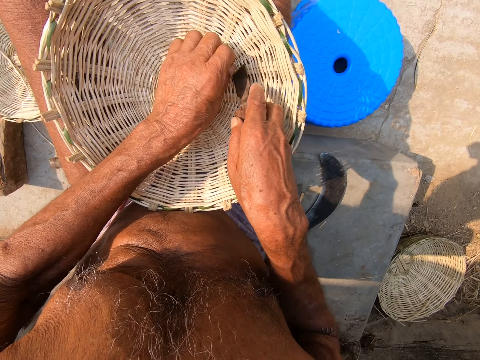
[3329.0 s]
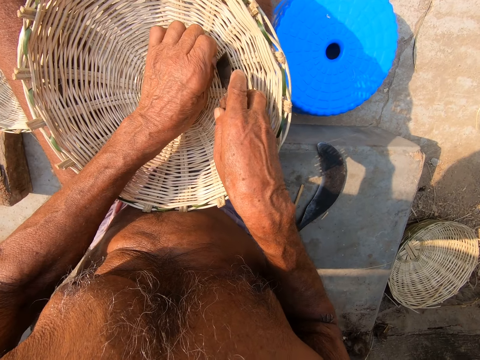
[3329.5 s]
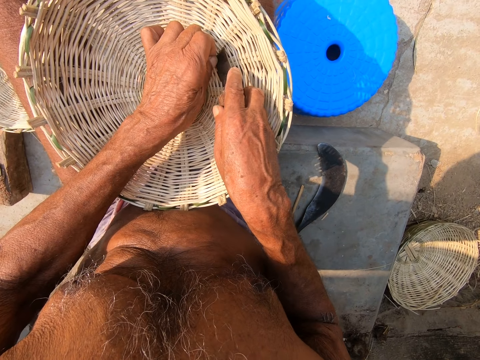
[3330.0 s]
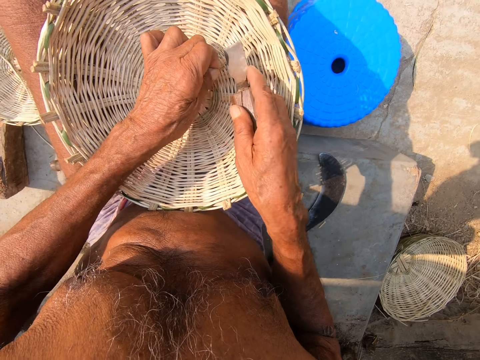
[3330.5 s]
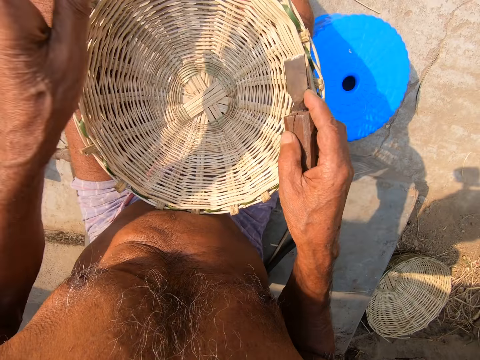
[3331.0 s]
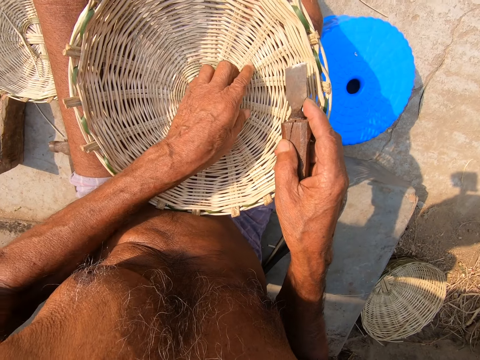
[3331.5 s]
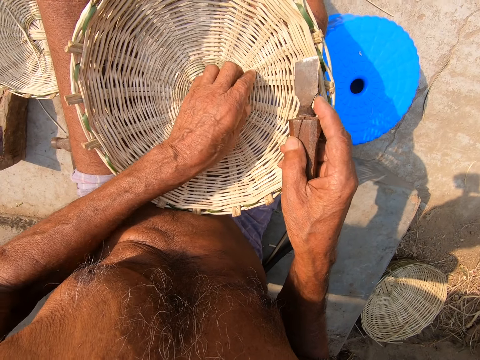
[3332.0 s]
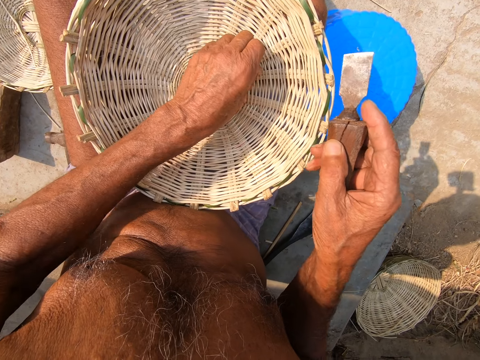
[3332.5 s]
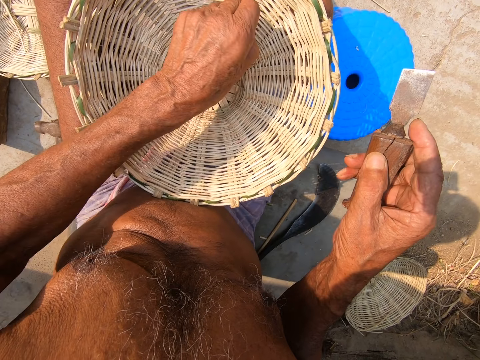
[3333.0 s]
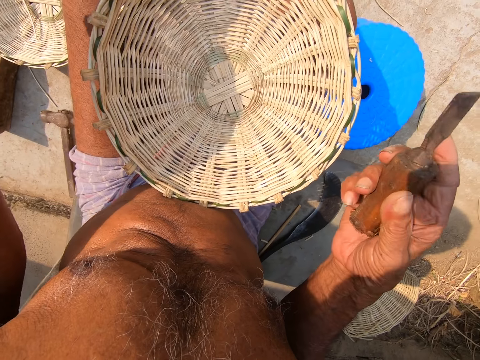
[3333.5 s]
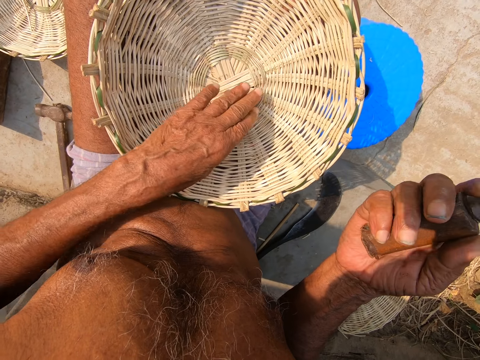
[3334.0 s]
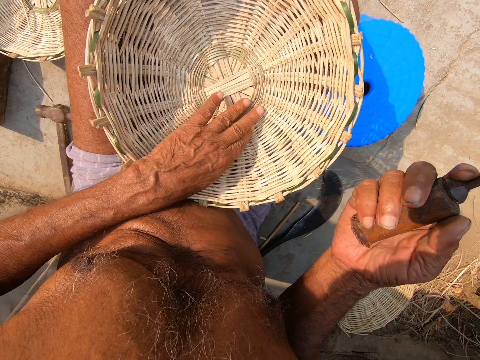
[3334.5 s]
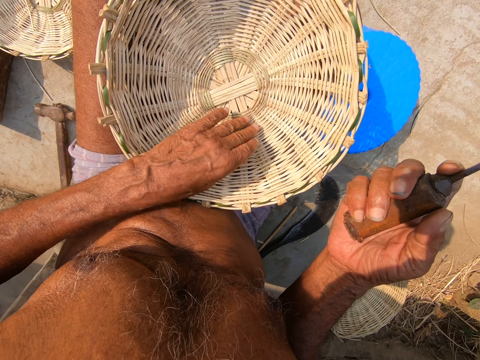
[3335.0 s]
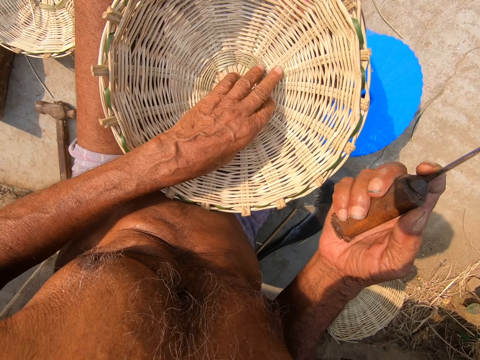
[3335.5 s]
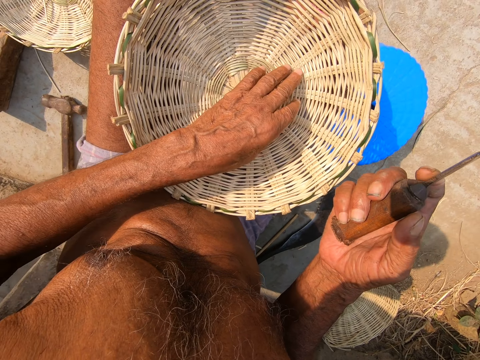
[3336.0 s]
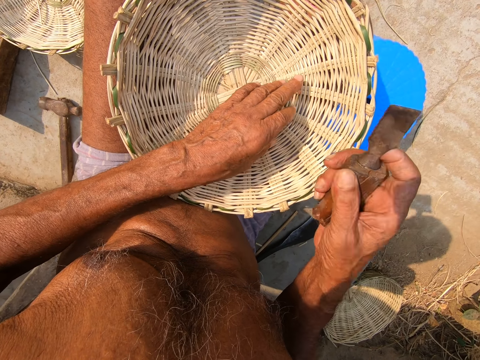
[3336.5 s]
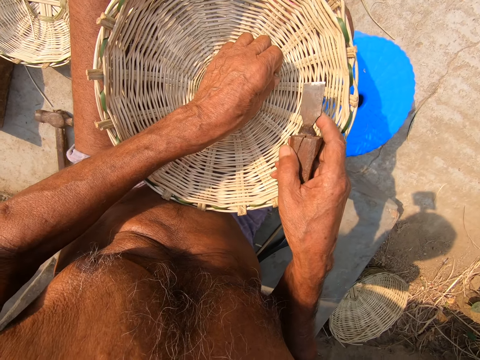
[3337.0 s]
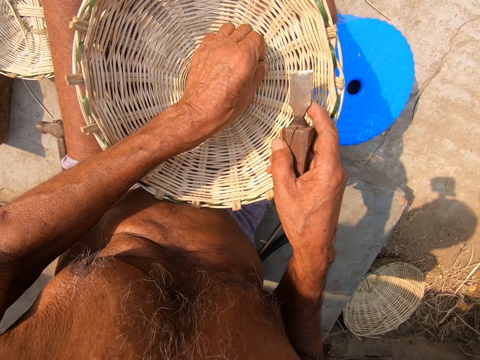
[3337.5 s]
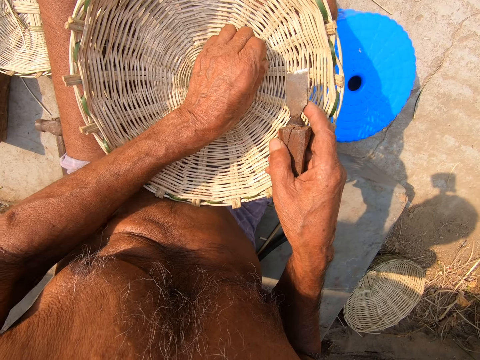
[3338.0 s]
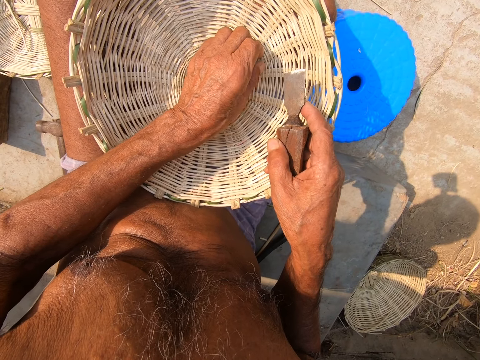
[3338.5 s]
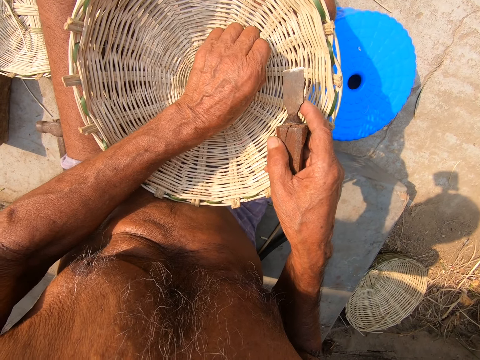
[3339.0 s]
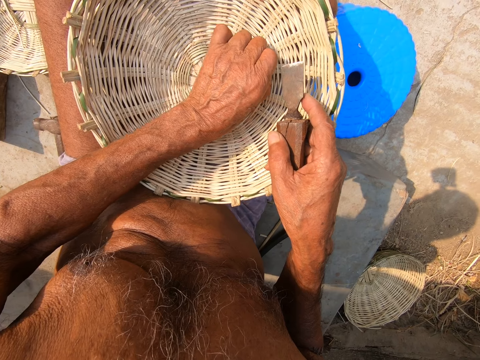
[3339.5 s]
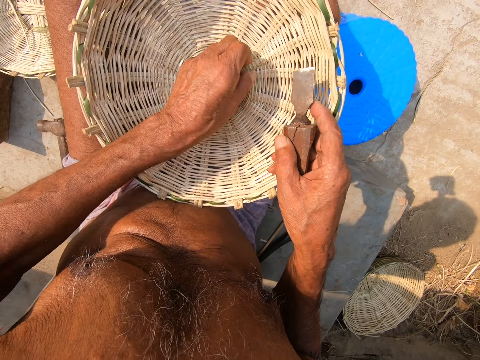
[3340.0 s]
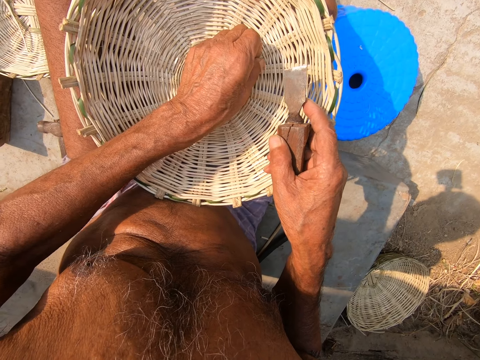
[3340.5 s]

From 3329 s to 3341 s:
The camera wearer holds the grass, cuts the grass and throws the grass on the floor. He examines the basket with his left hand. He tries to feel some pieces of grass.

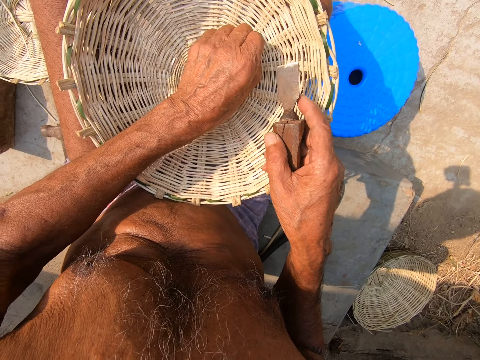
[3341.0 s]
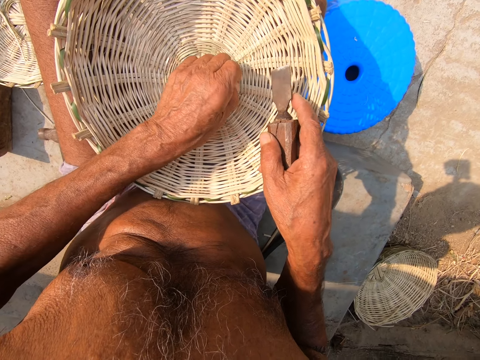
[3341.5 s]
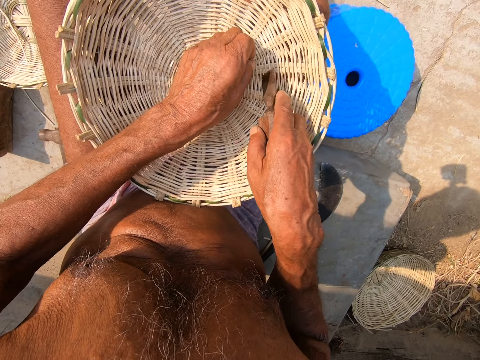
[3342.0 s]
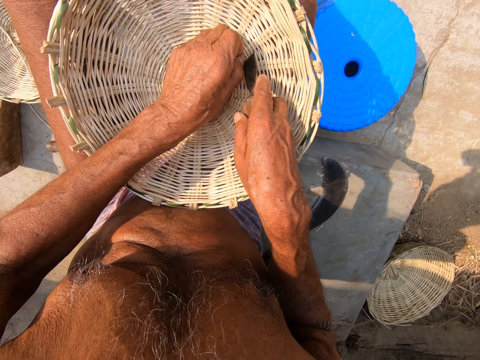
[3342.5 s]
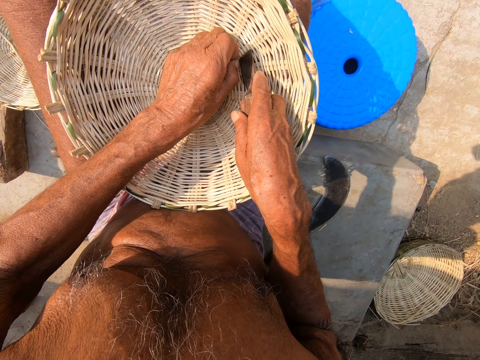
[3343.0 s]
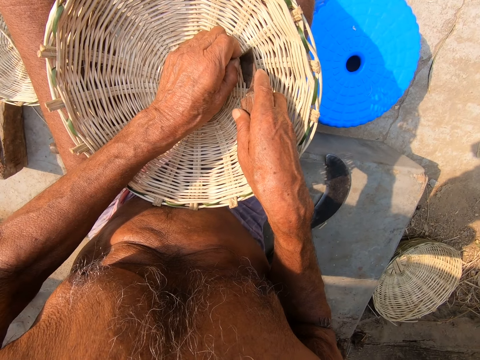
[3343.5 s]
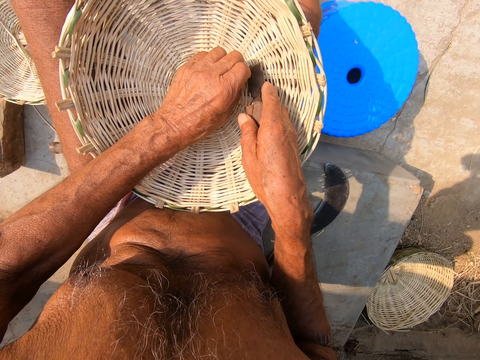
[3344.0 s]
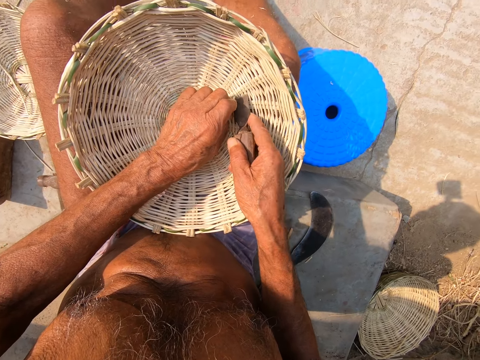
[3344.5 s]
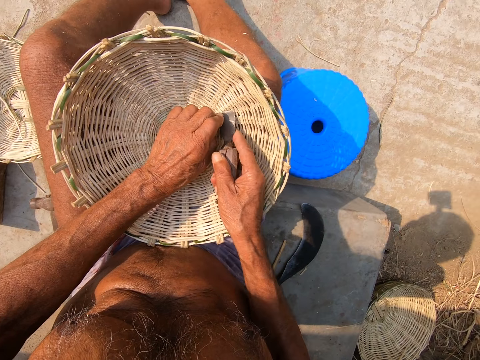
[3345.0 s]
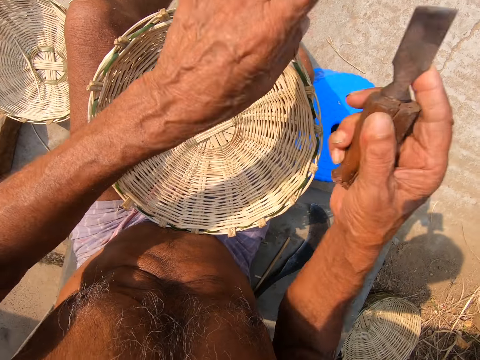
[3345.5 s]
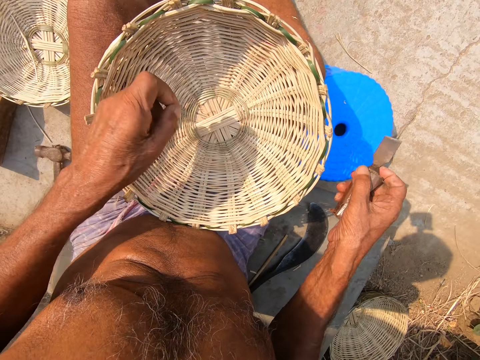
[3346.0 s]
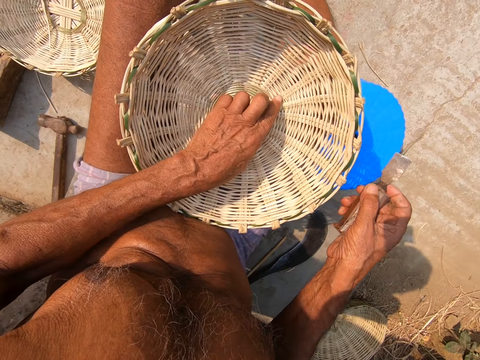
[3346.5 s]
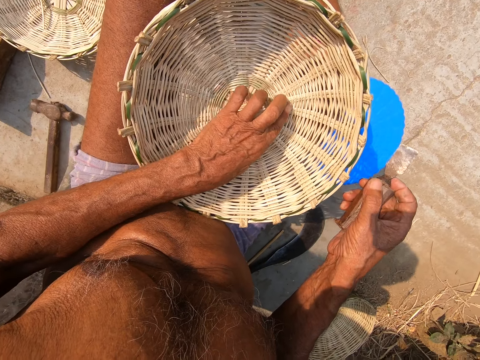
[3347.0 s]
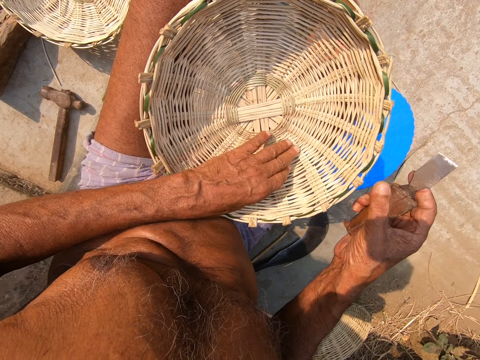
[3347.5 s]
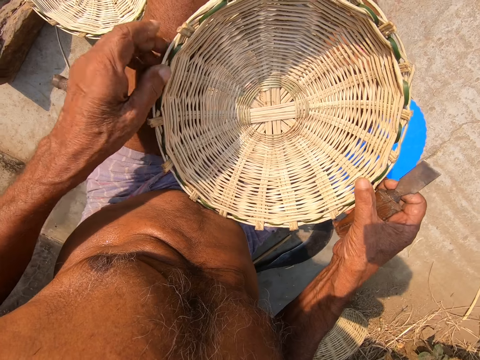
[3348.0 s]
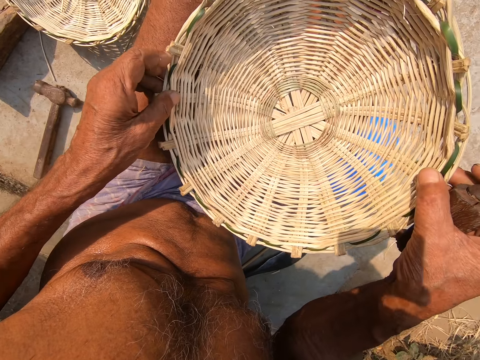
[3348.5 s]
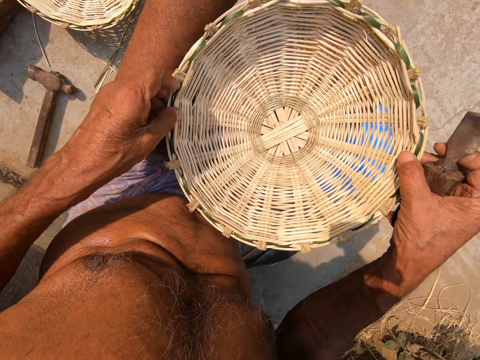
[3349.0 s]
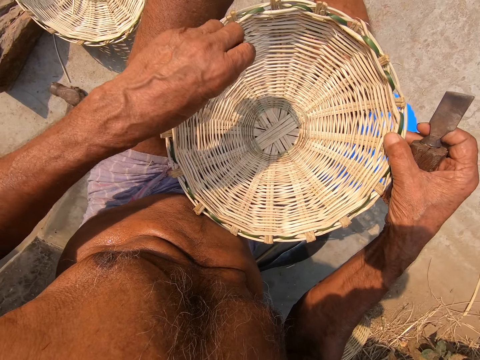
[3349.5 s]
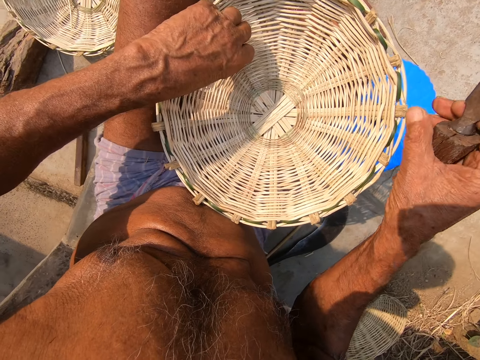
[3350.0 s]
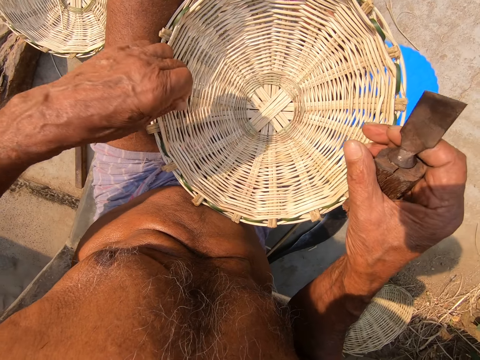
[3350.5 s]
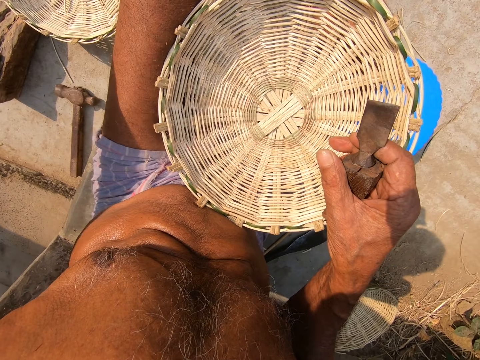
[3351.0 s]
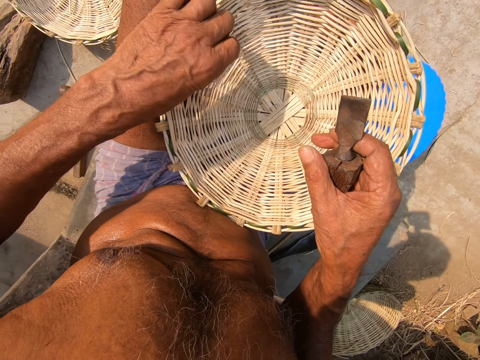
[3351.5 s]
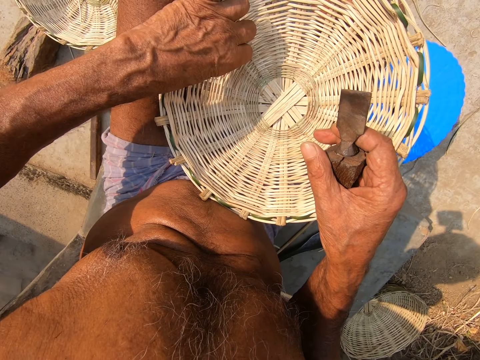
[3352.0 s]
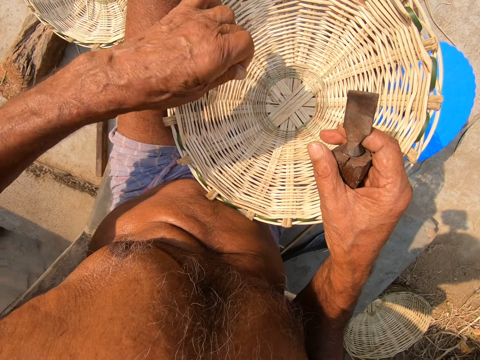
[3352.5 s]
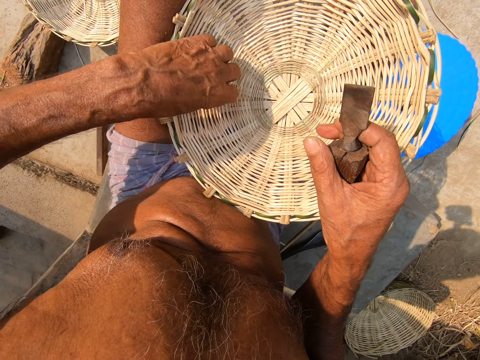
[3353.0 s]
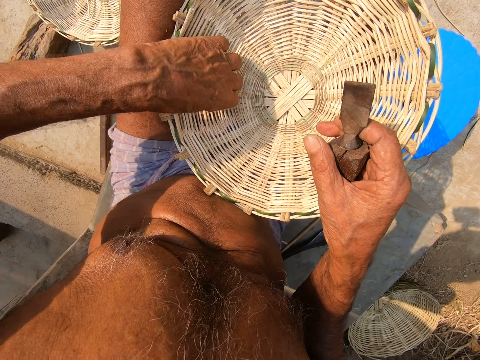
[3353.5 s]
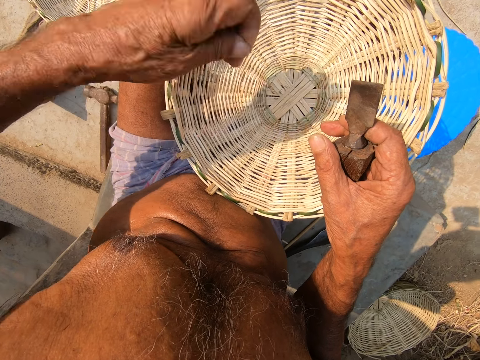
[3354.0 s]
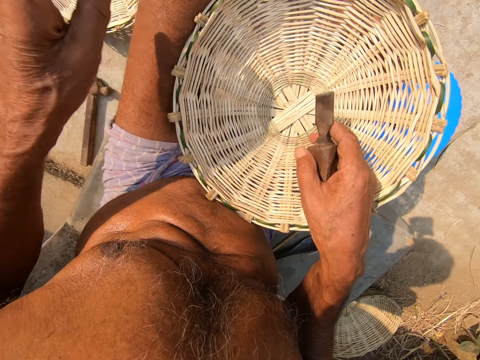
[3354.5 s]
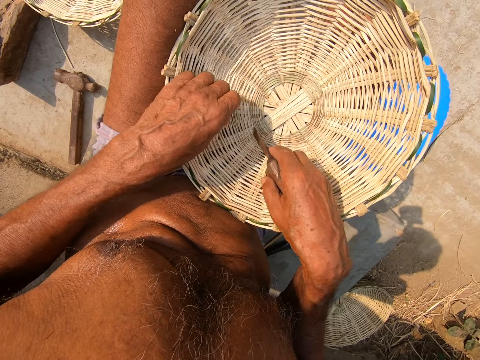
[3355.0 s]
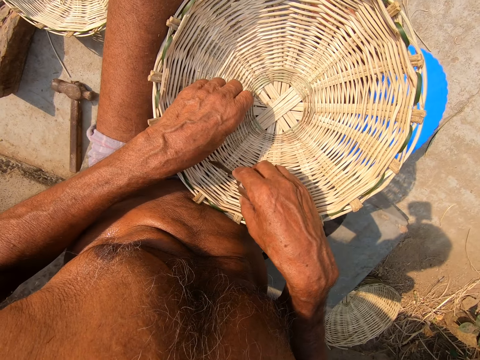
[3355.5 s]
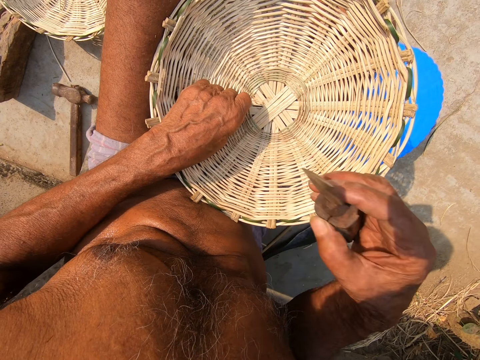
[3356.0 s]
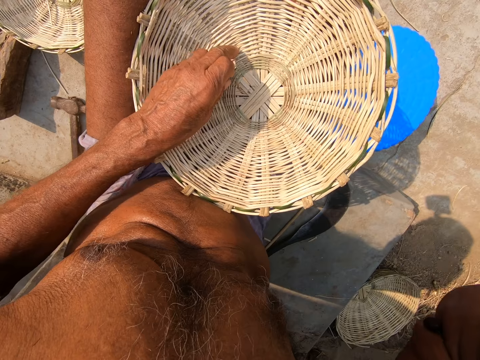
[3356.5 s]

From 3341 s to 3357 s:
The camera wearer trims the basket with the chisel in his right hand. He holds the grass, cuts the grass and throws the grass on the floor. He examines the basket with both hands. He tries to feel some pieces of grass. He lifts the basket. He examines the basket with his left hand. He puts the basket on his lap. He picks some grasses and throws the grasses.
